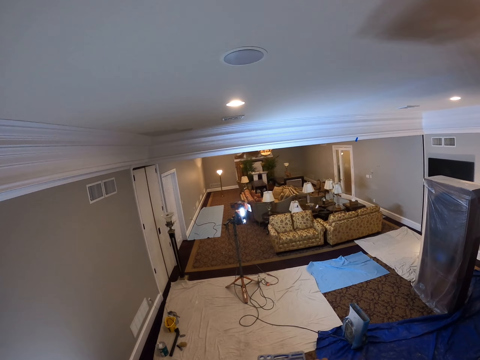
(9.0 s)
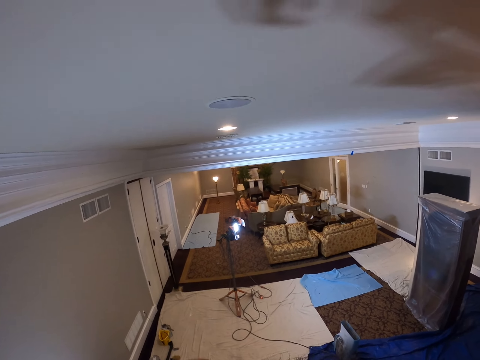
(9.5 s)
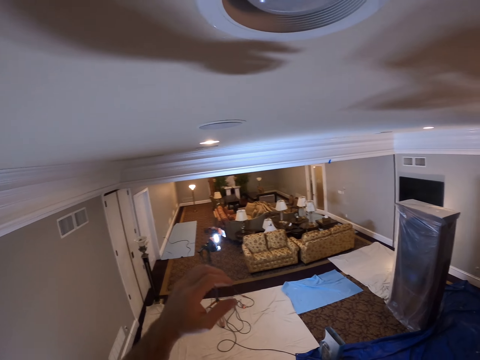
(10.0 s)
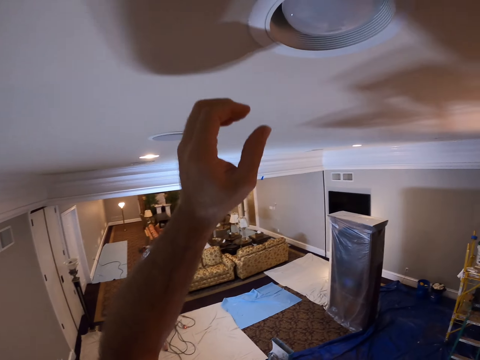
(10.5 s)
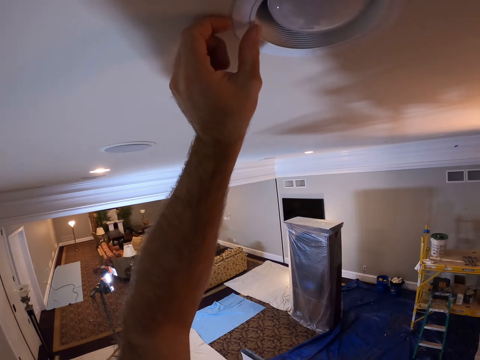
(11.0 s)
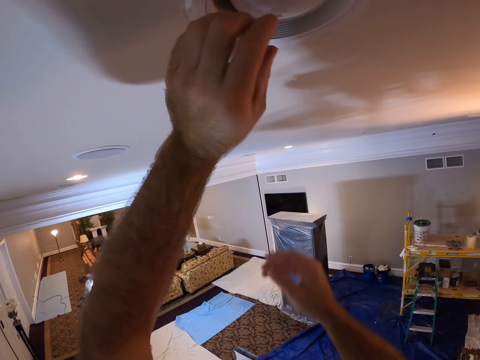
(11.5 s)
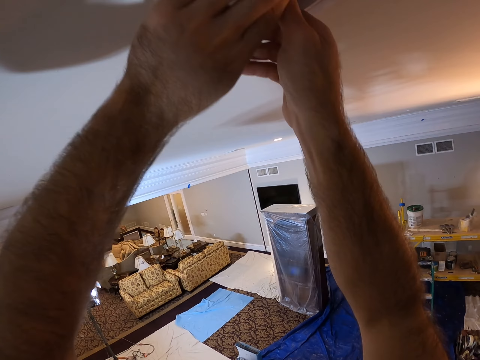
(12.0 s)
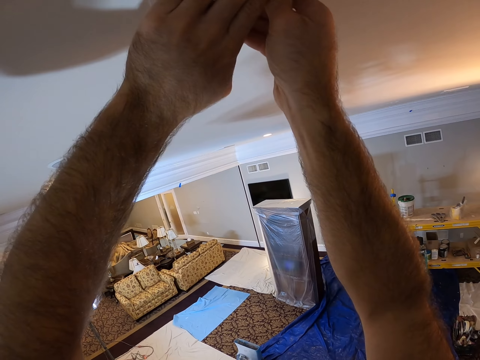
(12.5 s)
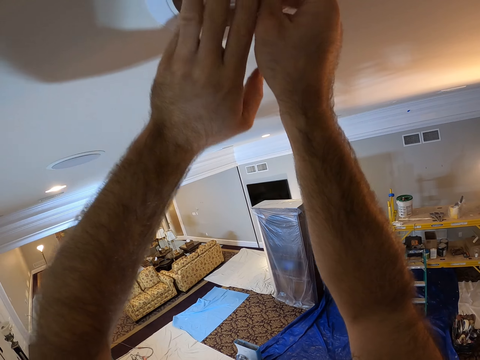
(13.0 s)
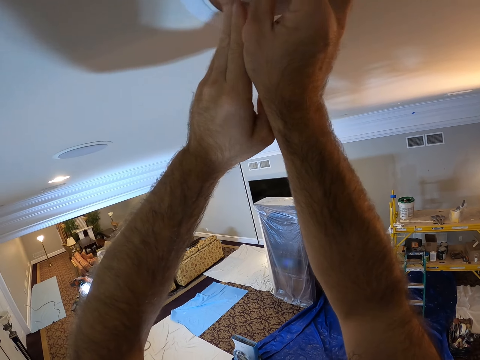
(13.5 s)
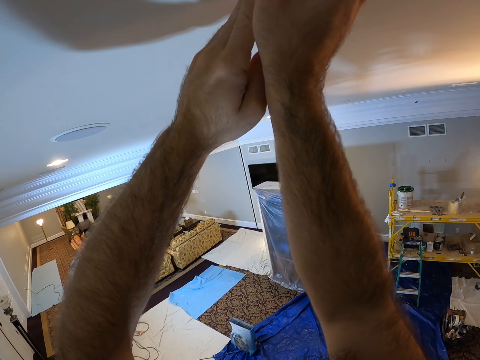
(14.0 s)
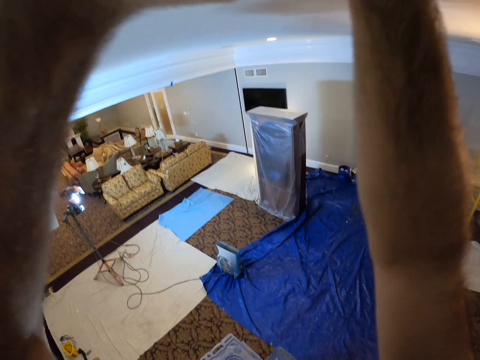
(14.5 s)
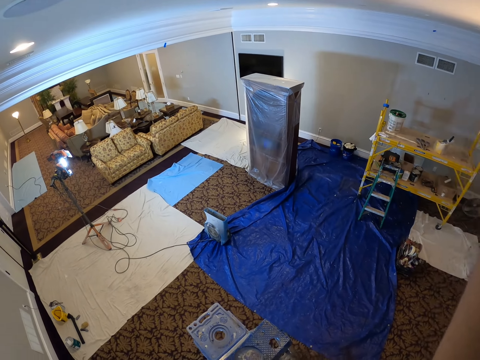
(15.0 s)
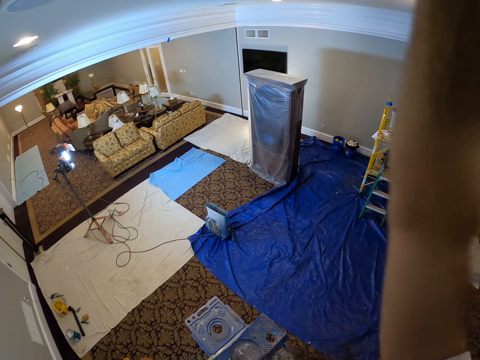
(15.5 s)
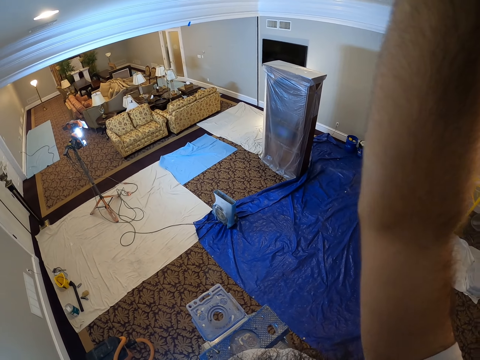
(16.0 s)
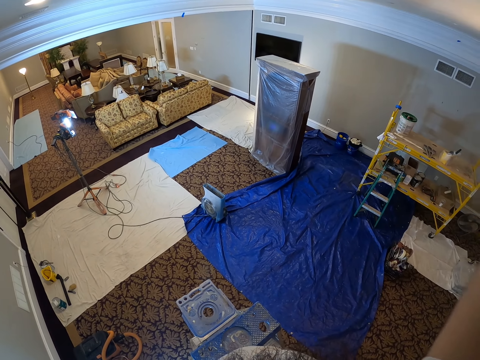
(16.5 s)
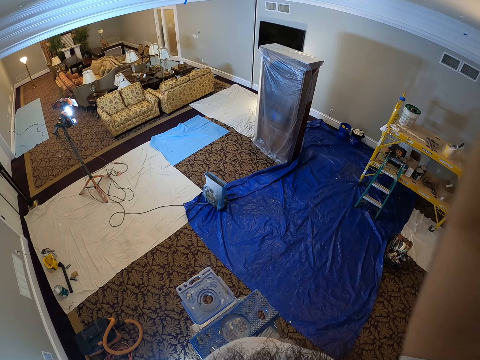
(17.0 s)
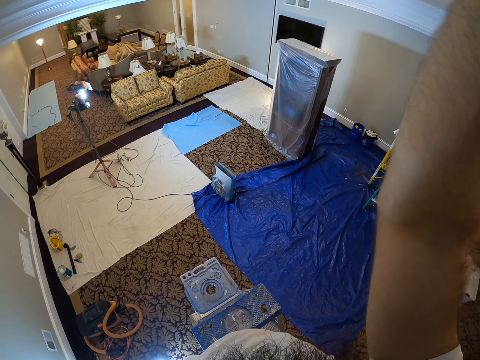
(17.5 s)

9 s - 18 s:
The camera wearer unscrews a bulb from a lamp holder in the ceiling with both hands. They touch the bulb. They rotate the bulb. They look down.

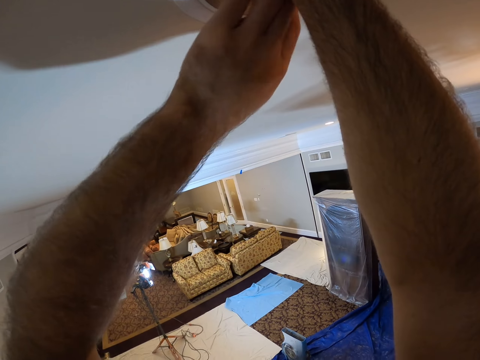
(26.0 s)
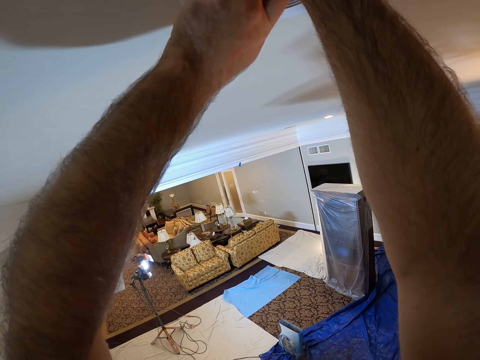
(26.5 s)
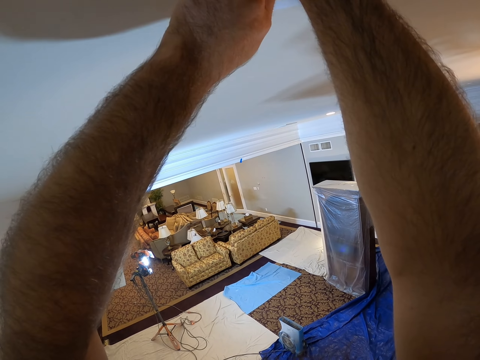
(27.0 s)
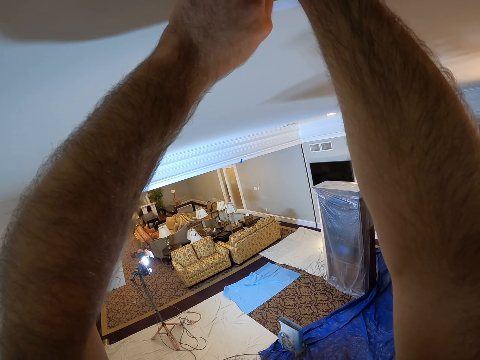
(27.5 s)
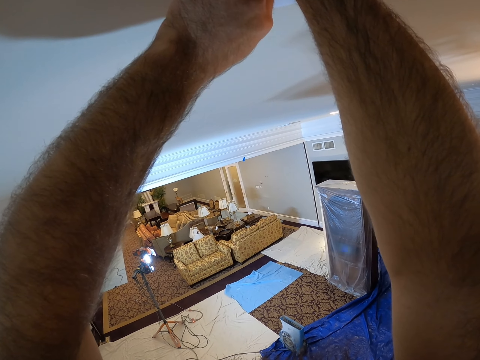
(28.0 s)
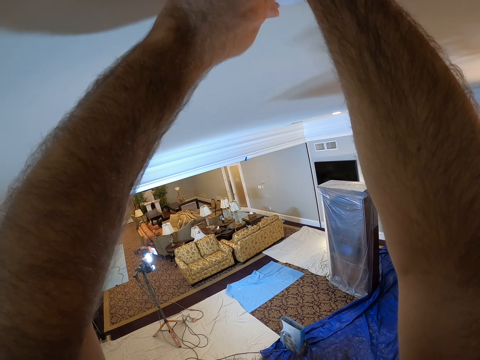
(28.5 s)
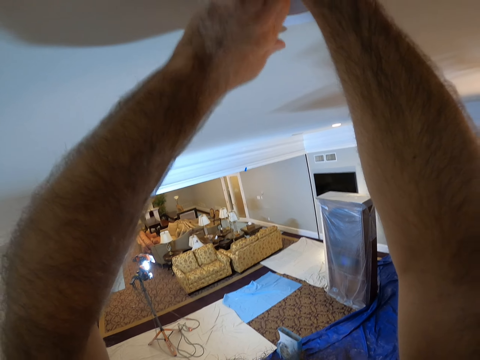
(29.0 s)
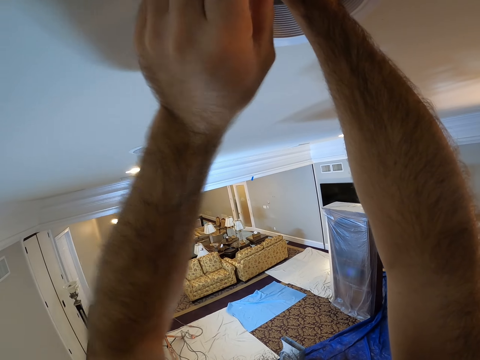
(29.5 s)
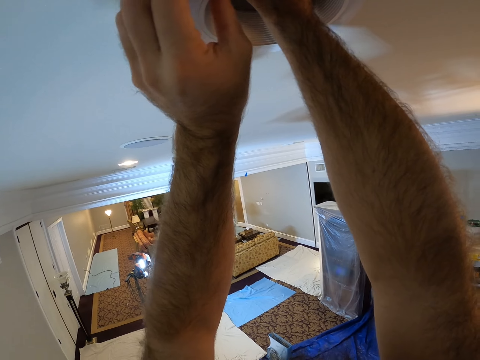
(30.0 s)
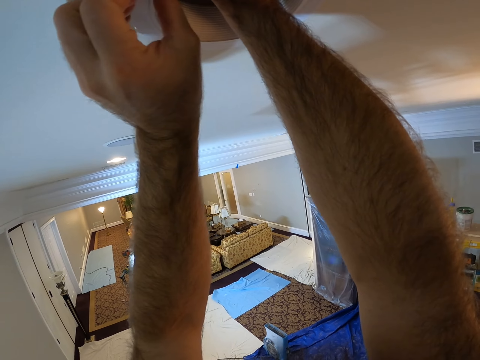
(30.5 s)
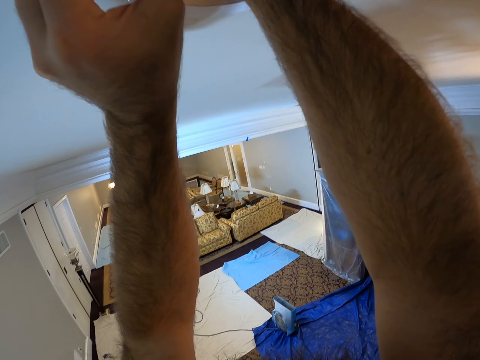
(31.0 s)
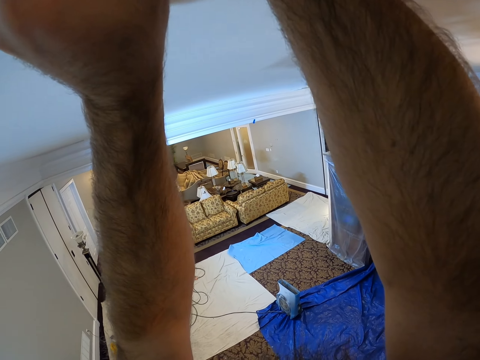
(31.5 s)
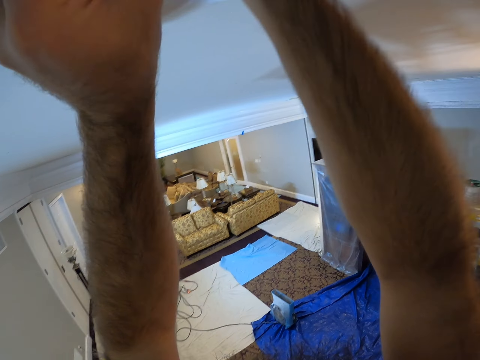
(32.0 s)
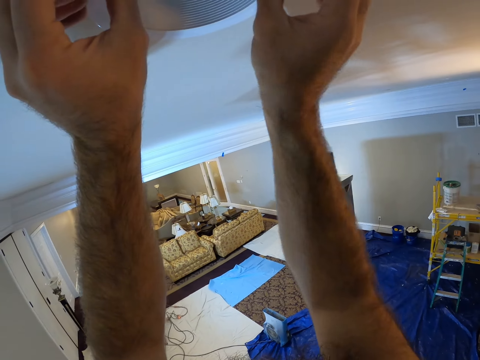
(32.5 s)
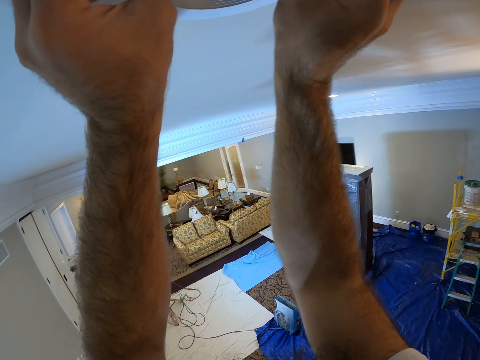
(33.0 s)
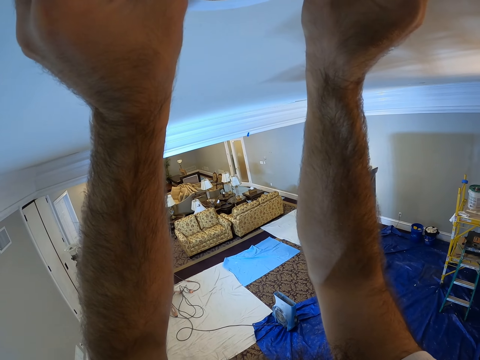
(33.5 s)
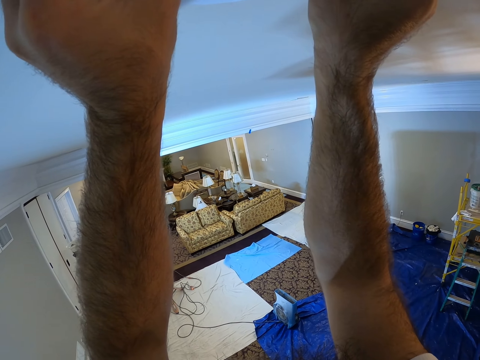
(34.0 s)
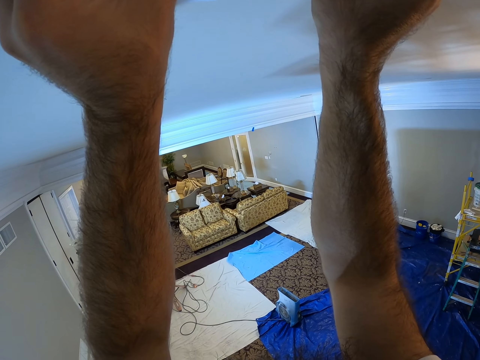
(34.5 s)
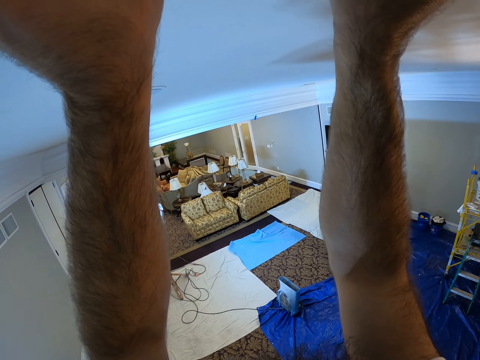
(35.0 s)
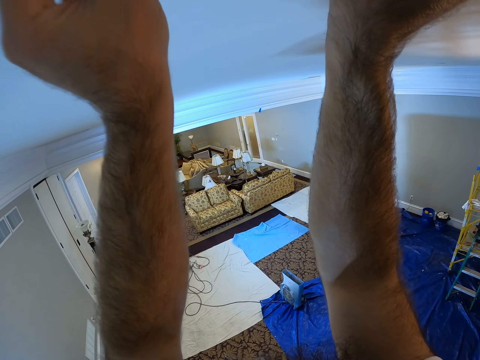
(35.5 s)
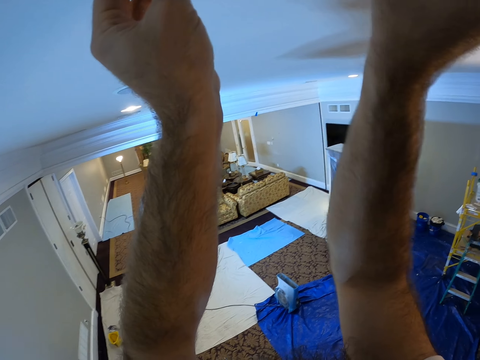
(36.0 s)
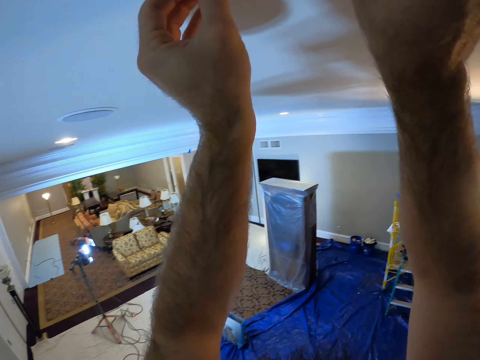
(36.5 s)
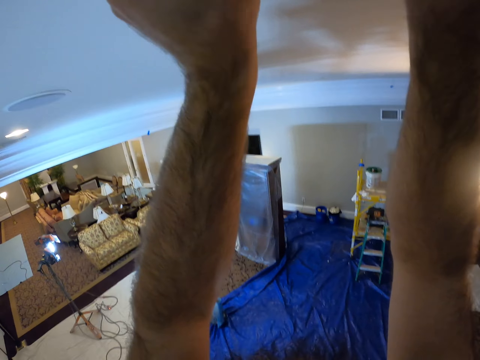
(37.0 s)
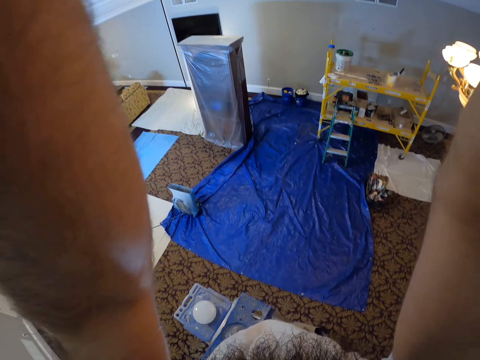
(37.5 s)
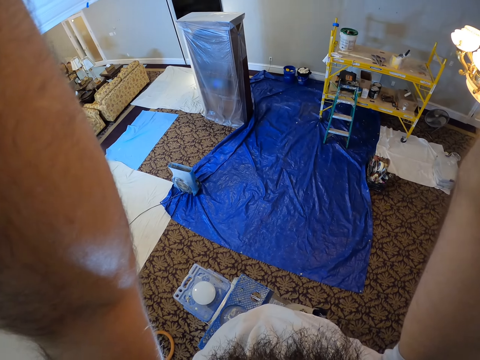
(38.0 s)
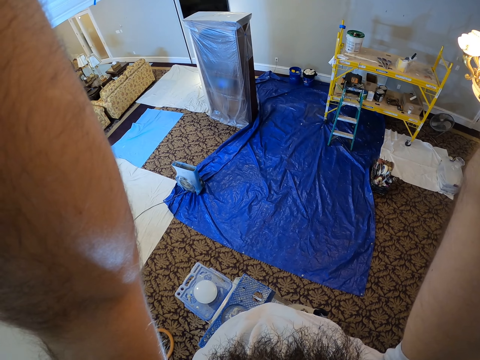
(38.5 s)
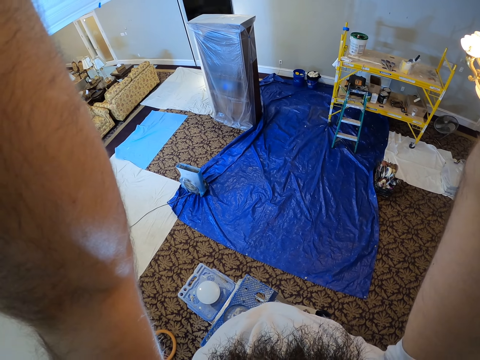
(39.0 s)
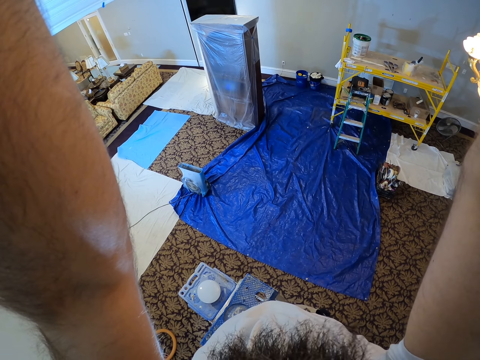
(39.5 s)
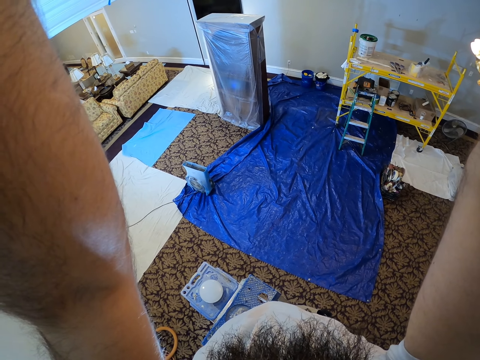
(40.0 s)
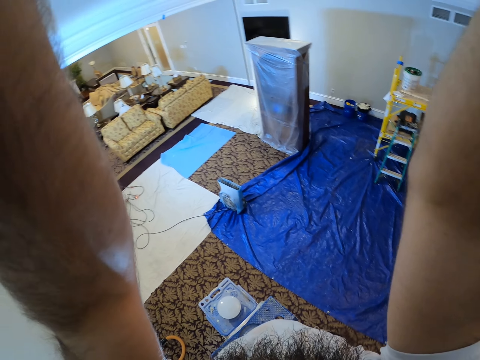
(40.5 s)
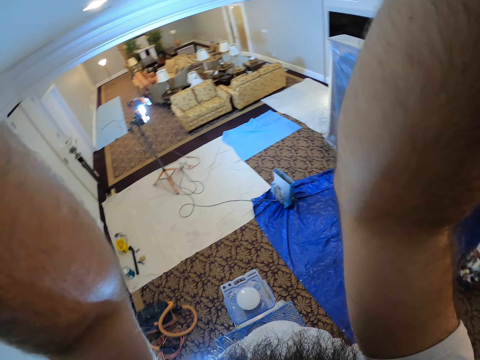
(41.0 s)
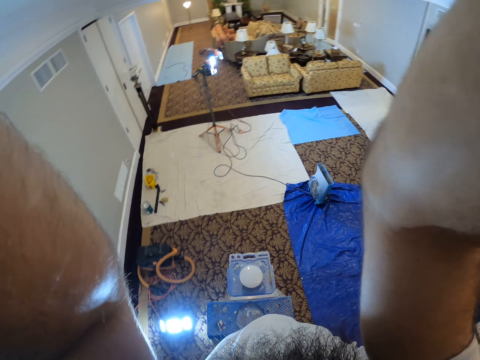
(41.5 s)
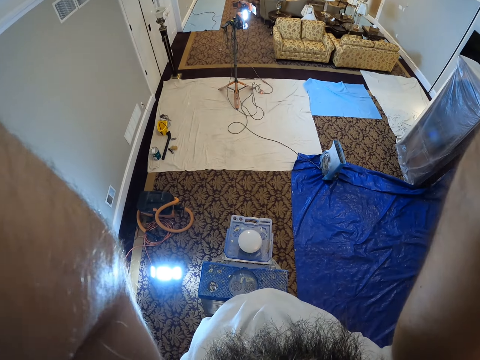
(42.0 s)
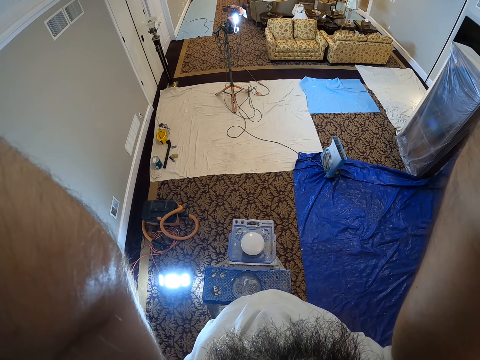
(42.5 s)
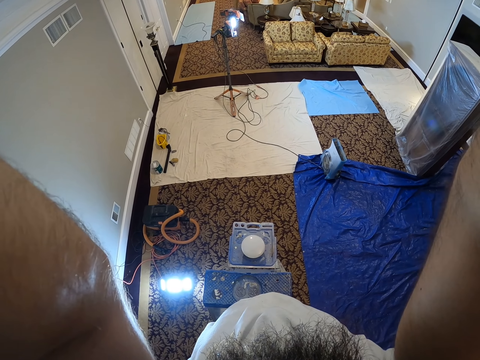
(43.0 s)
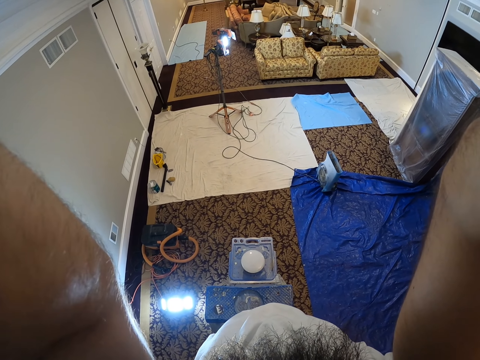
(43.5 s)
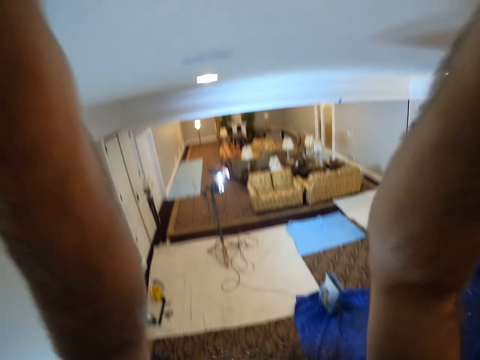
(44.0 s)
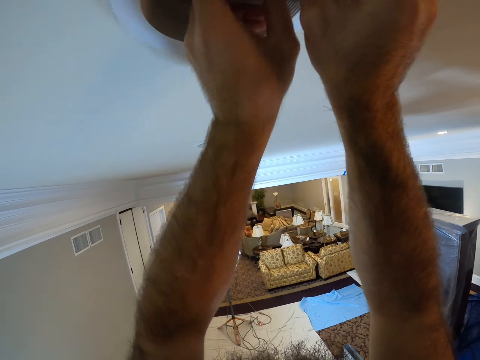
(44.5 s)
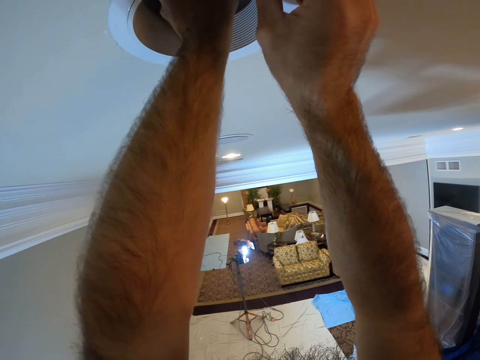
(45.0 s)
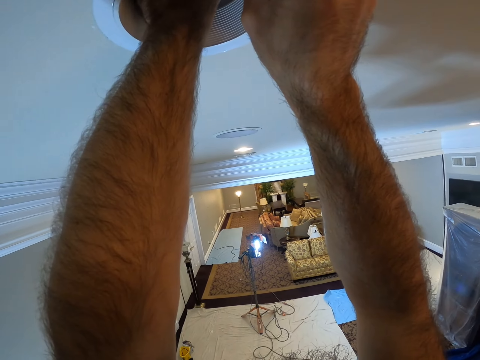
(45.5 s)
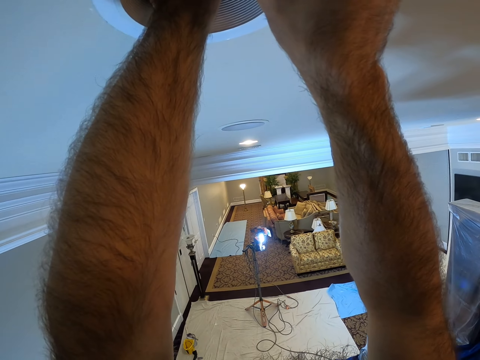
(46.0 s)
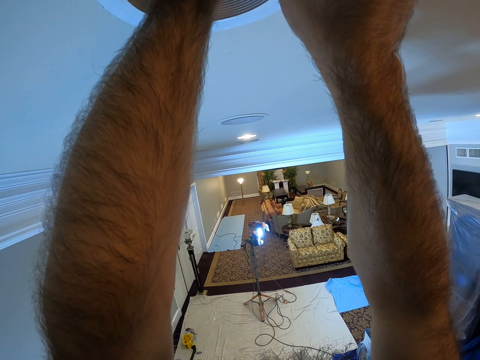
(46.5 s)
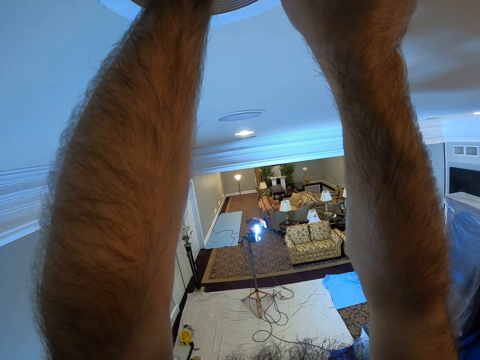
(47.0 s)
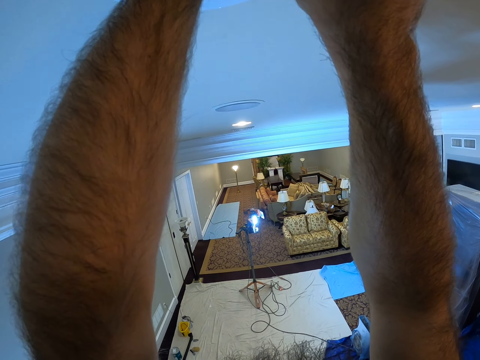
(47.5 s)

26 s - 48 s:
The camera wearer fixes electricity. They look down. They look around the house. They fix electricity.
